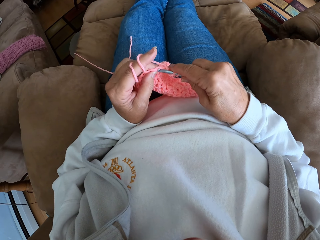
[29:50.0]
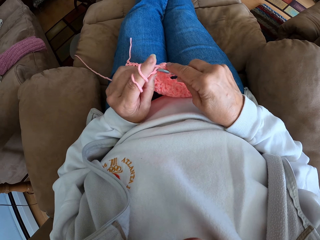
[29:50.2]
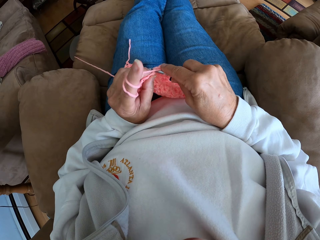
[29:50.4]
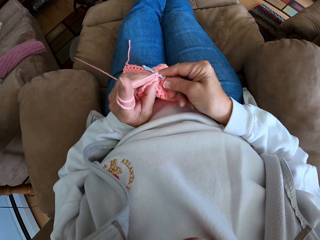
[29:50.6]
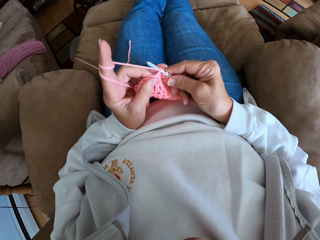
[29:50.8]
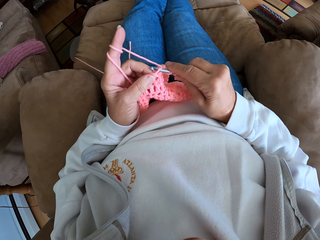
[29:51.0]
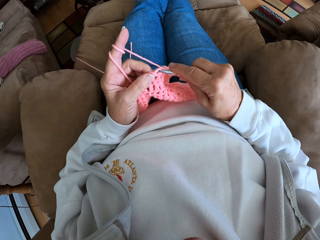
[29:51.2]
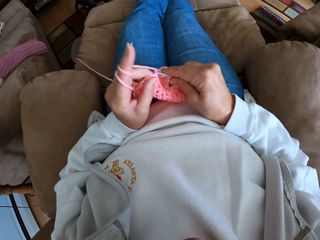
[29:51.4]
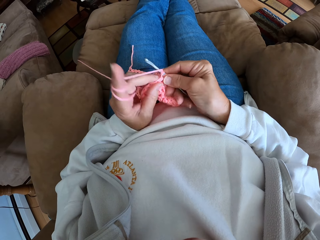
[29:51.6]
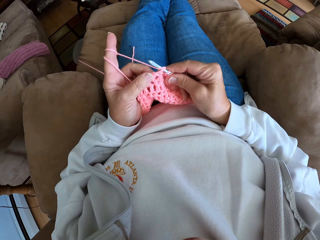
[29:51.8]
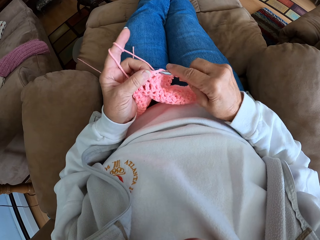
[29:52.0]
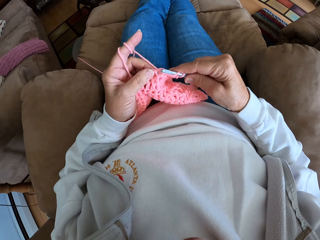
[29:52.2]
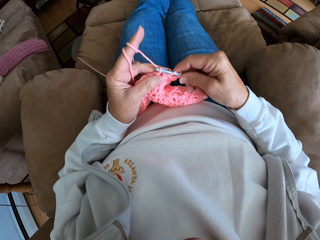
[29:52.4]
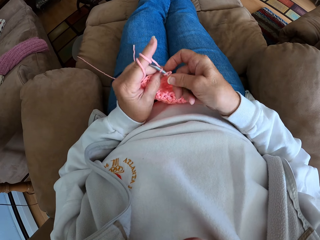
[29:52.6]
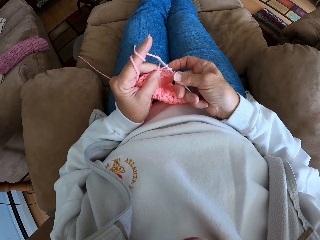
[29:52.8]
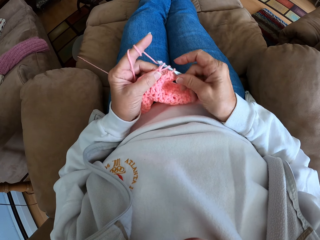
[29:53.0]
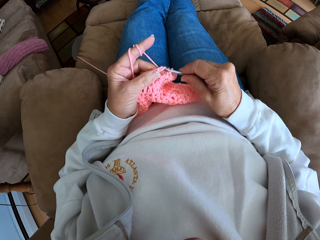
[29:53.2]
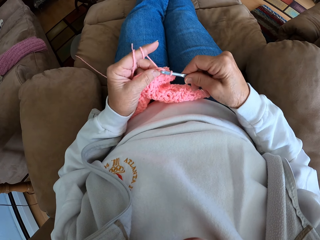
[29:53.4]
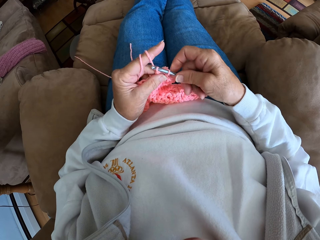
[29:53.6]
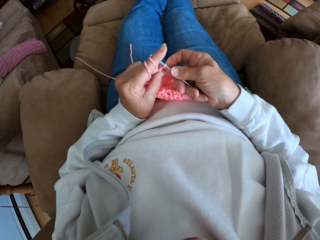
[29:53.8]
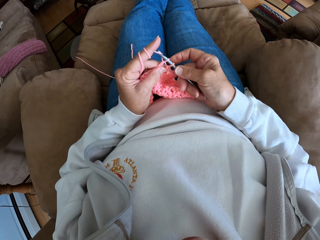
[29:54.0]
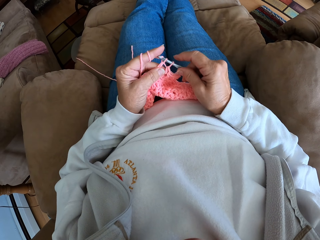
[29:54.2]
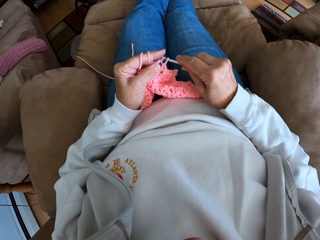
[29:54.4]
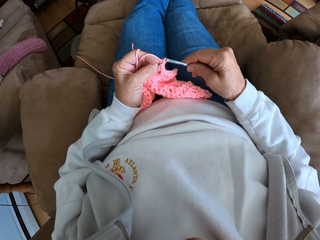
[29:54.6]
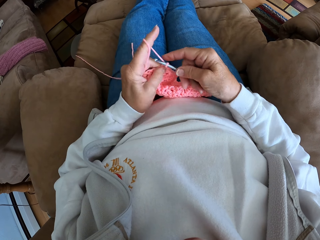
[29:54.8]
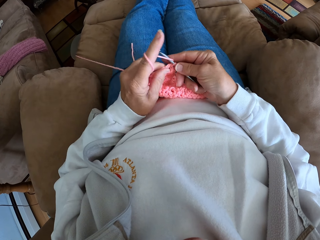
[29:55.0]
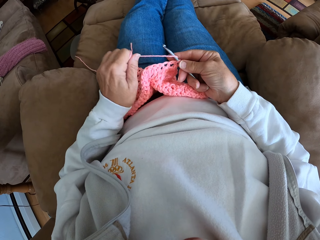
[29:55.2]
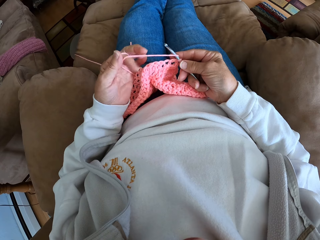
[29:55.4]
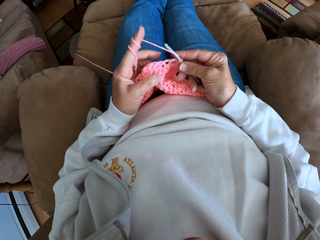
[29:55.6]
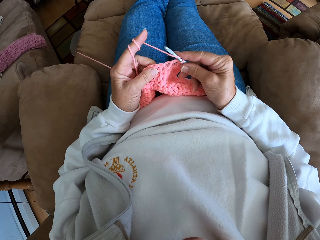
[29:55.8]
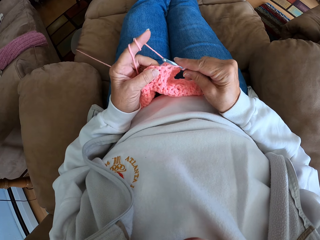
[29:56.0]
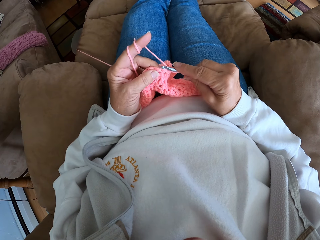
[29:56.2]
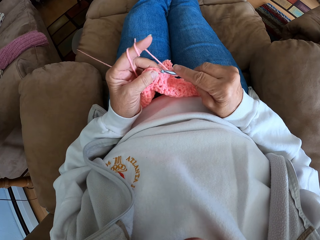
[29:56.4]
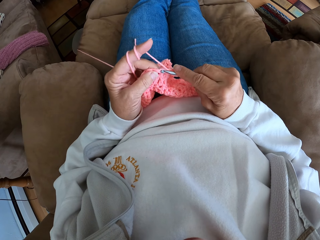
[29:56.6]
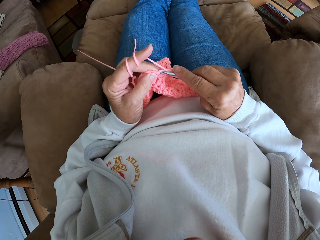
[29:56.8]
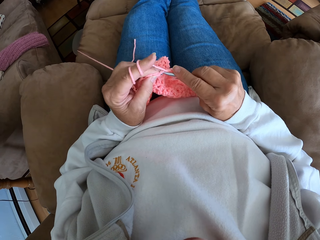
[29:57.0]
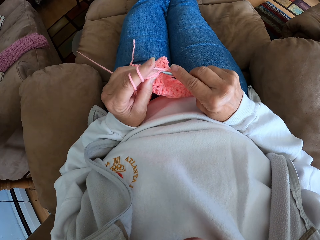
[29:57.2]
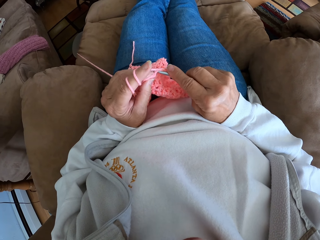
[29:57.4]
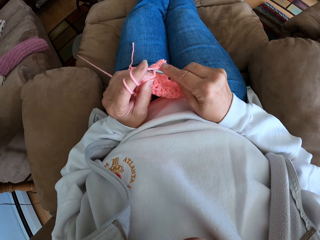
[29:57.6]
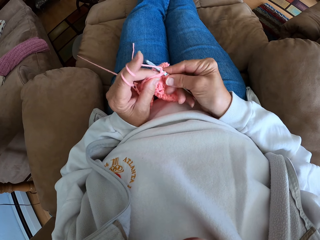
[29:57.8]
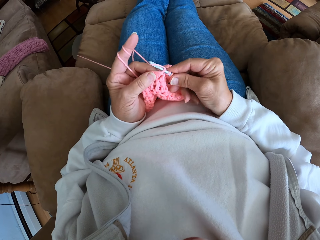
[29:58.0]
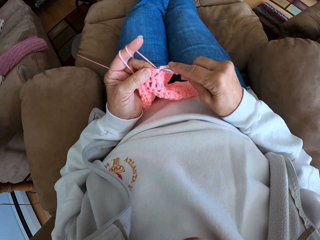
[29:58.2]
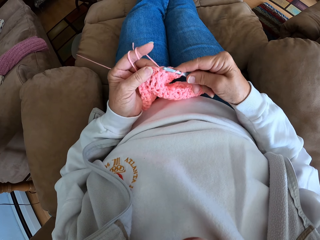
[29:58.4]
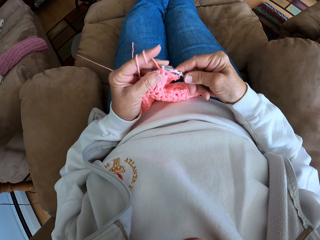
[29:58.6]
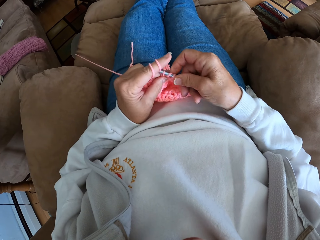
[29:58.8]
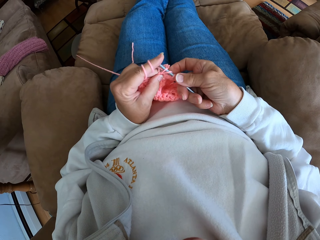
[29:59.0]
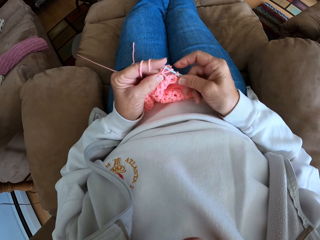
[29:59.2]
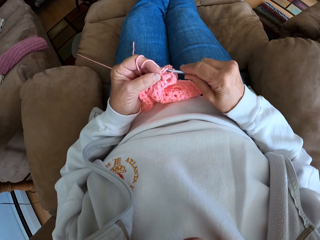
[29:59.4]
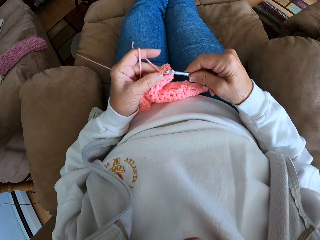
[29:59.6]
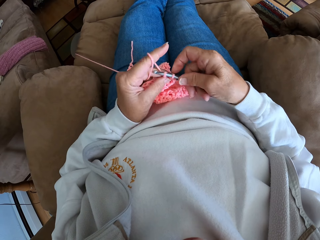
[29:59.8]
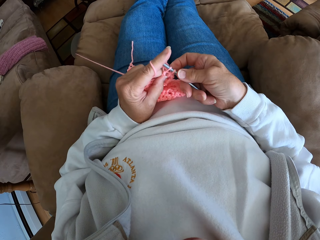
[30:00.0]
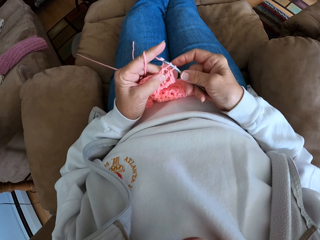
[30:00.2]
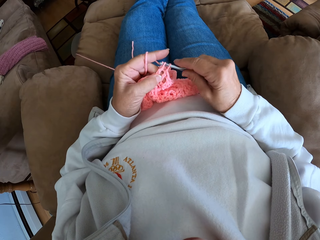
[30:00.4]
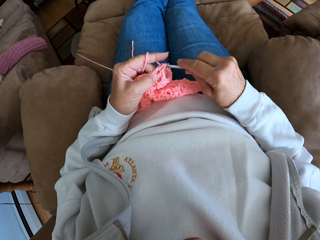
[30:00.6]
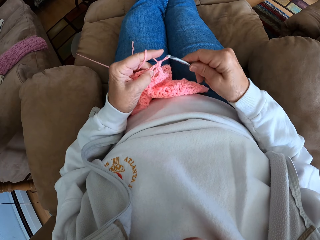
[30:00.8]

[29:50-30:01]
The camera wearer adjusts the yarn with her hands. She crochets the yarn.

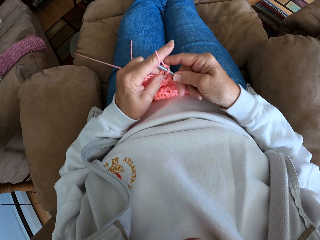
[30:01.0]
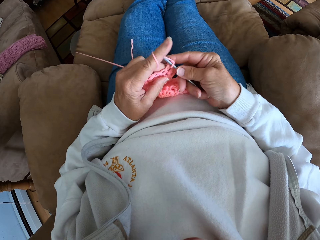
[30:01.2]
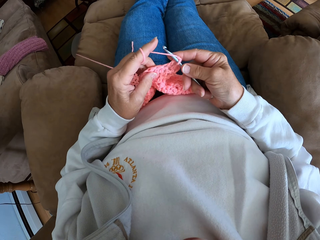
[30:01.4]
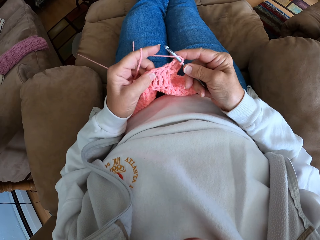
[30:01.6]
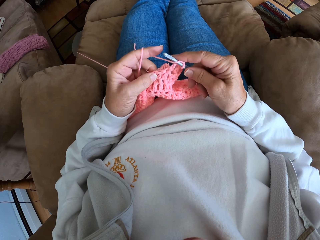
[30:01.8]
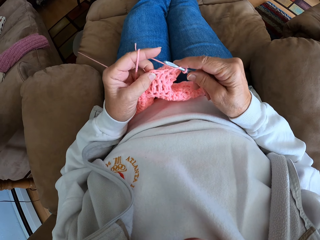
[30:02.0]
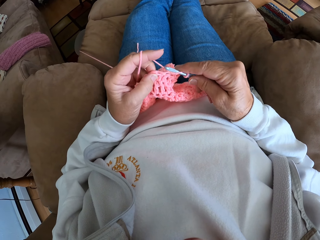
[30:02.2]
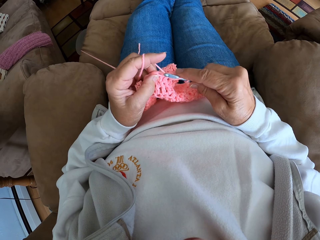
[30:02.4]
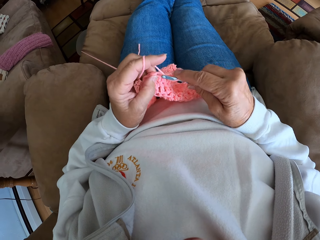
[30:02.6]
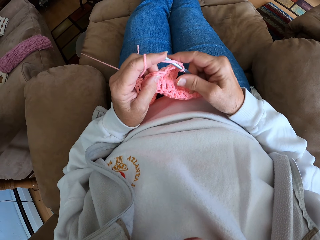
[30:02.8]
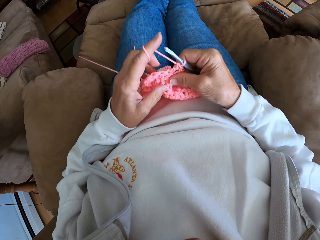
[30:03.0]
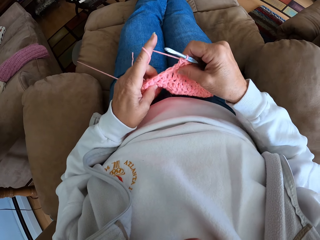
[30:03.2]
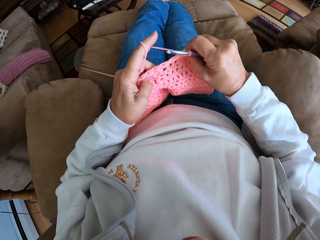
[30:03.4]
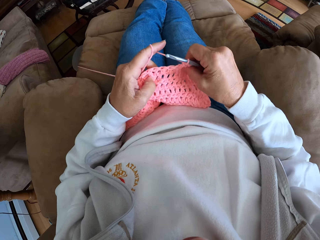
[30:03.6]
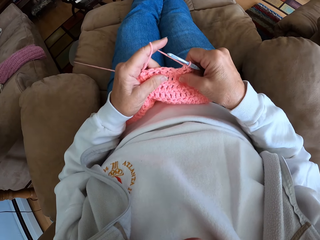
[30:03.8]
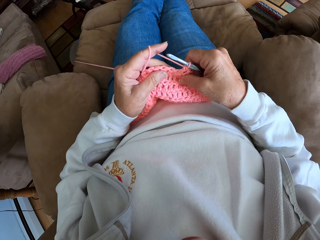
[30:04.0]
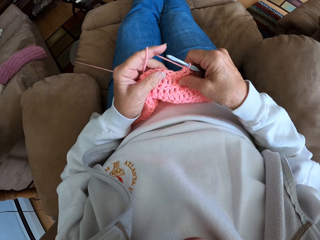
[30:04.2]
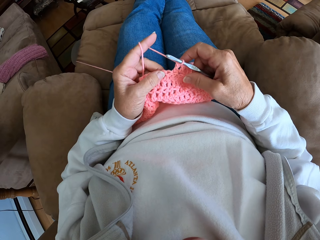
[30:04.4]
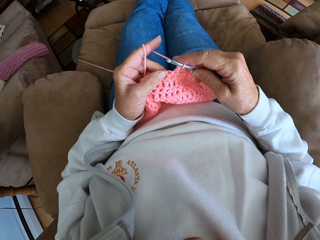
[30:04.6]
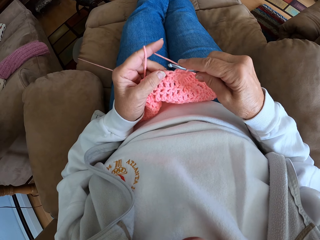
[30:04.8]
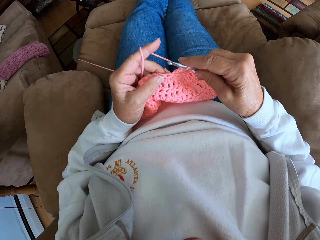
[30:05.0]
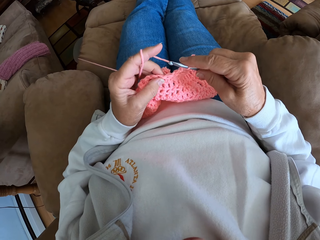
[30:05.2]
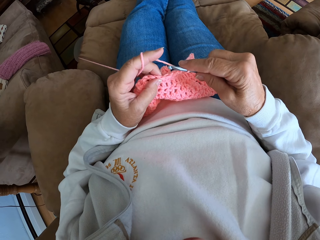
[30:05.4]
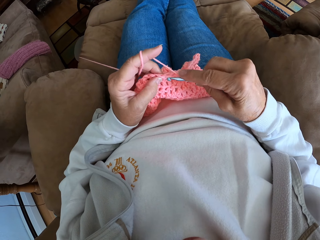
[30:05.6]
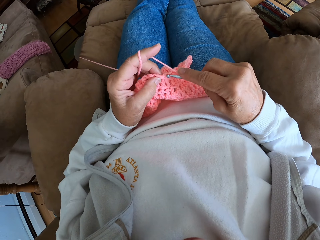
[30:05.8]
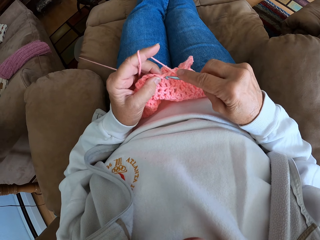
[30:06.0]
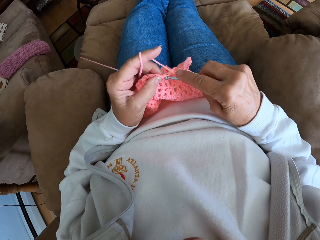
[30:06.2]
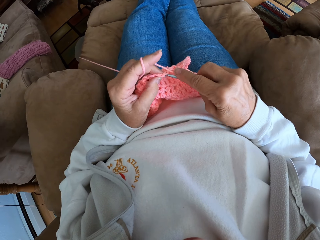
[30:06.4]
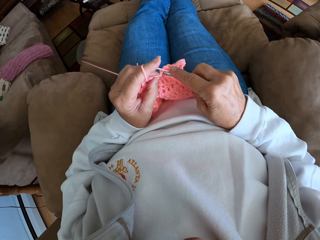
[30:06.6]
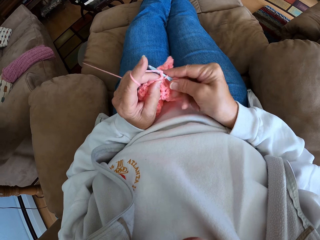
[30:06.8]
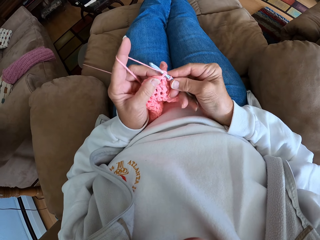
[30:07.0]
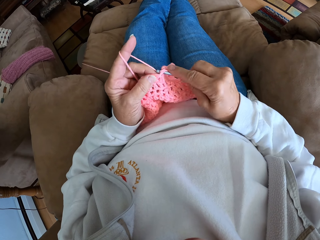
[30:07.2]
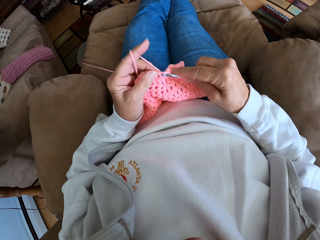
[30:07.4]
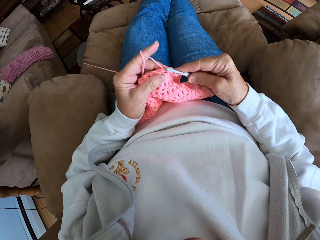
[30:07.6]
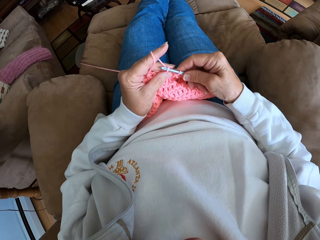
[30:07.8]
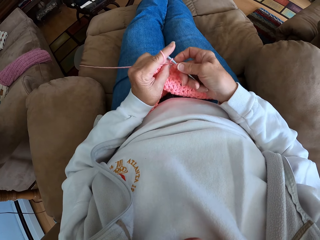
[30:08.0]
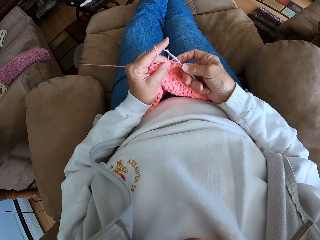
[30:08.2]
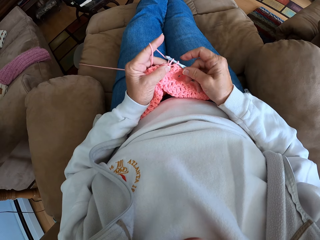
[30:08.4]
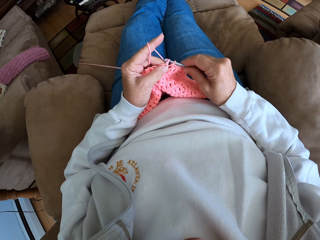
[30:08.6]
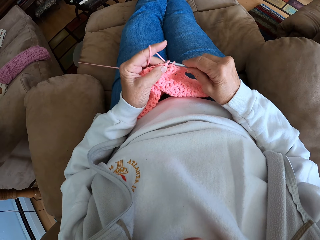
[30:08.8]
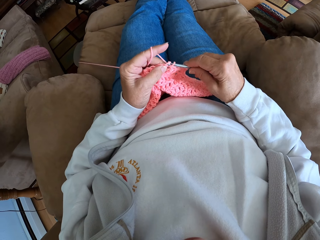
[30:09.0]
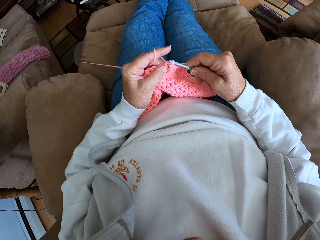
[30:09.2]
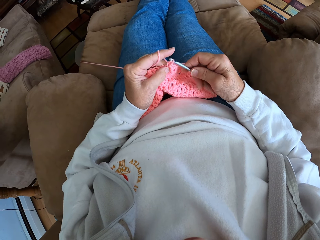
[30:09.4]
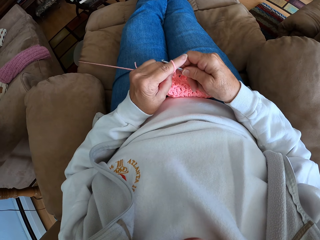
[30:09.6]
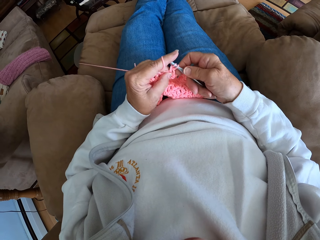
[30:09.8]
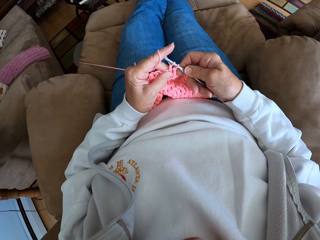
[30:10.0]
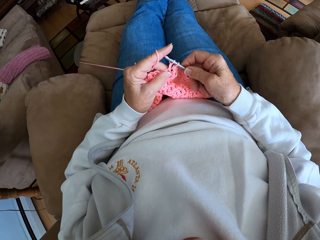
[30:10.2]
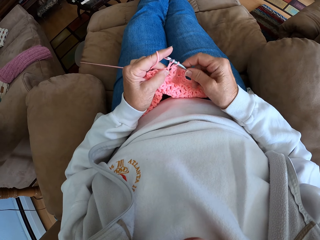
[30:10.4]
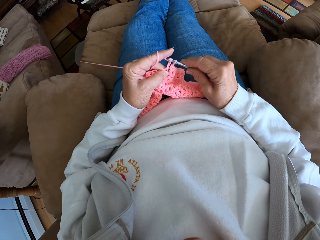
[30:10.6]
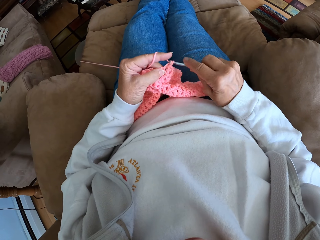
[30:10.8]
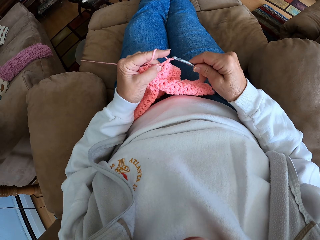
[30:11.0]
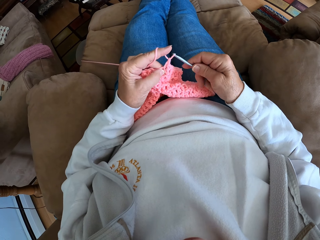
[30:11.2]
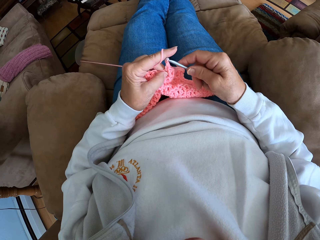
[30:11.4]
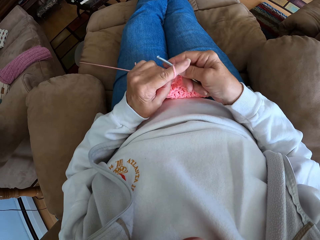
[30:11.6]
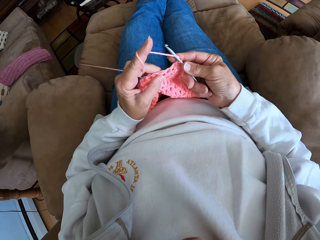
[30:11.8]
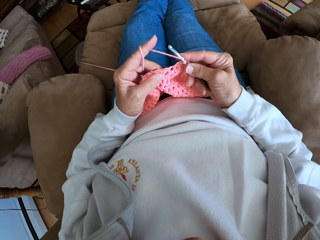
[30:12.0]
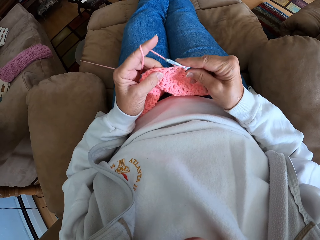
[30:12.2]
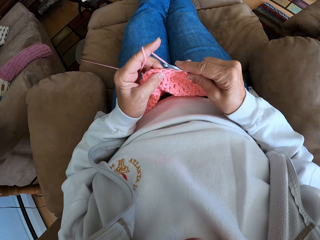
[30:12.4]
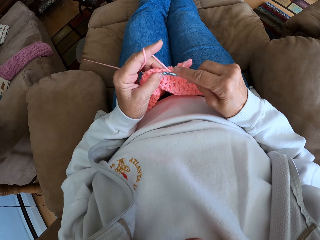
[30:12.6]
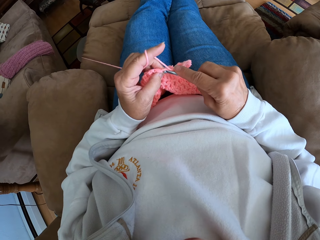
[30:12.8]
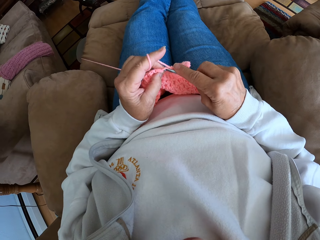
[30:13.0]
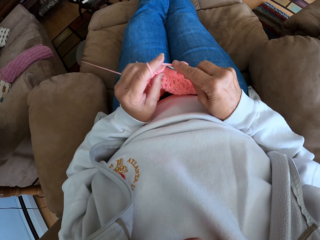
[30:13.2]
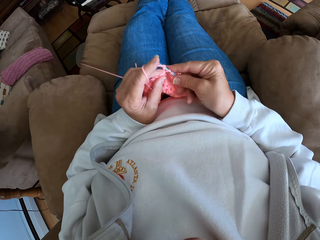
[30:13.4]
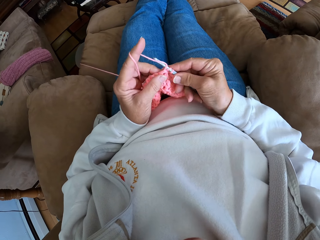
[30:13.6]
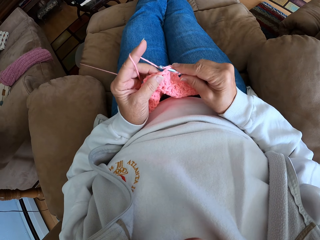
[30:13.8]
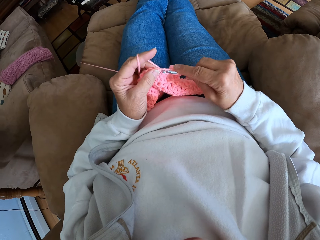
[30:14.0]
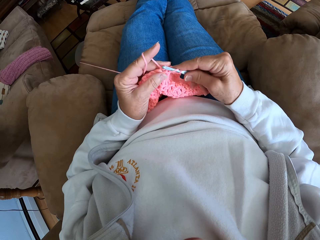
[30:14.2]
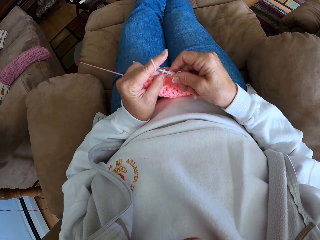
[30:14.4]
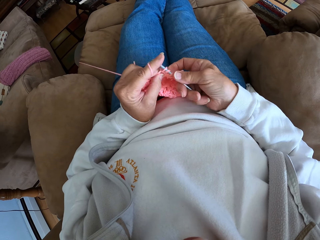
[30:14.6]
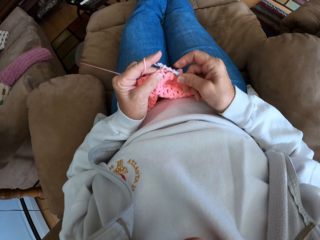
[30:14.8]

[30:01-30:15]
The camera wearer adjusts the yarn with her hands.
